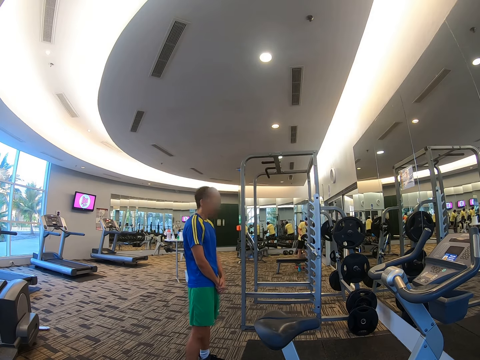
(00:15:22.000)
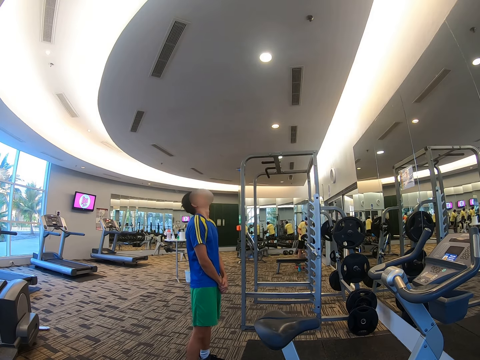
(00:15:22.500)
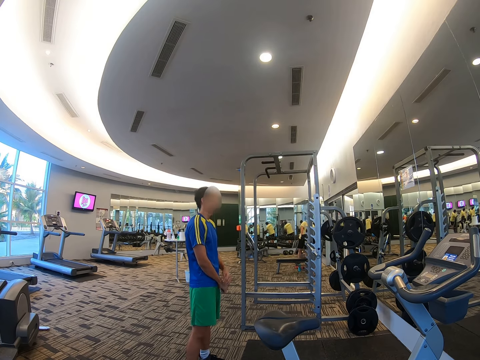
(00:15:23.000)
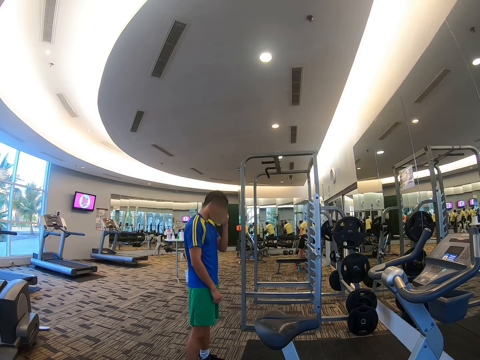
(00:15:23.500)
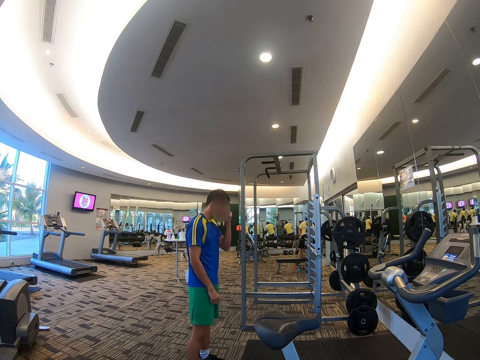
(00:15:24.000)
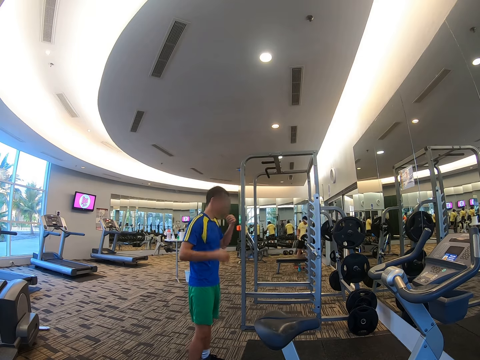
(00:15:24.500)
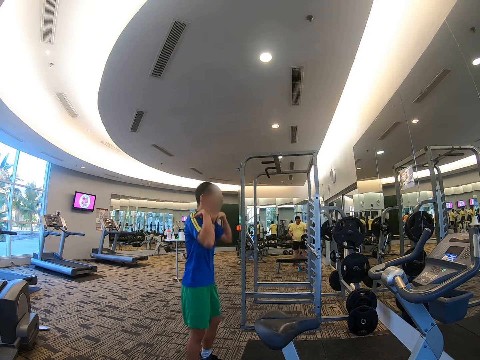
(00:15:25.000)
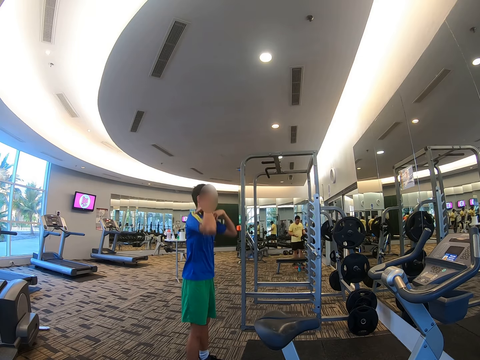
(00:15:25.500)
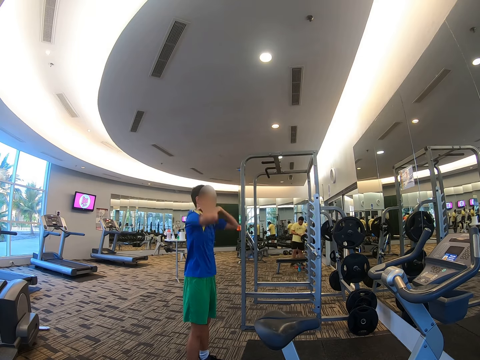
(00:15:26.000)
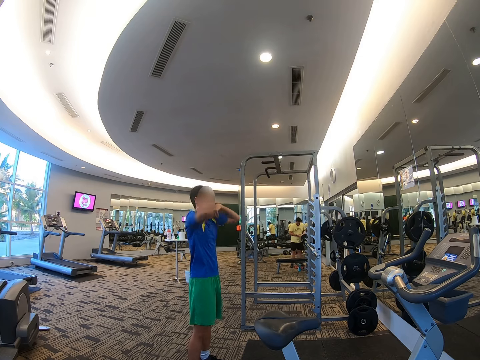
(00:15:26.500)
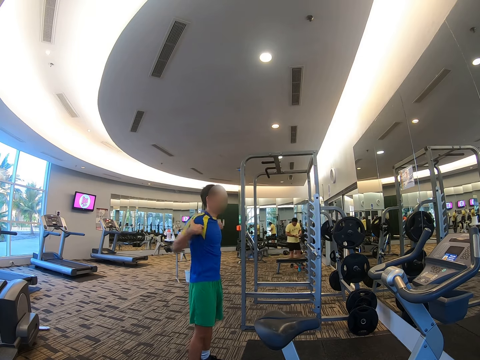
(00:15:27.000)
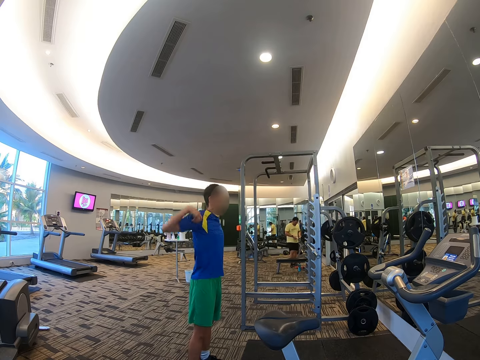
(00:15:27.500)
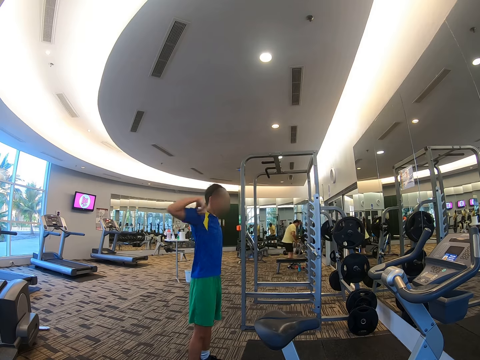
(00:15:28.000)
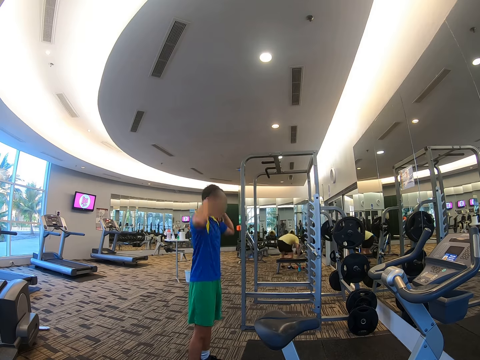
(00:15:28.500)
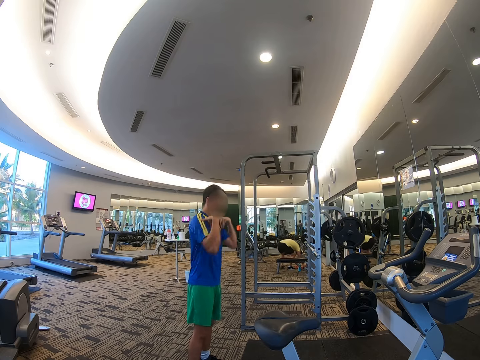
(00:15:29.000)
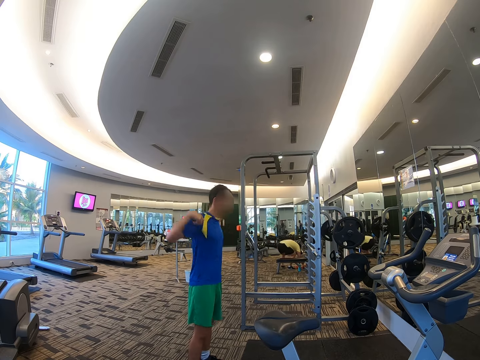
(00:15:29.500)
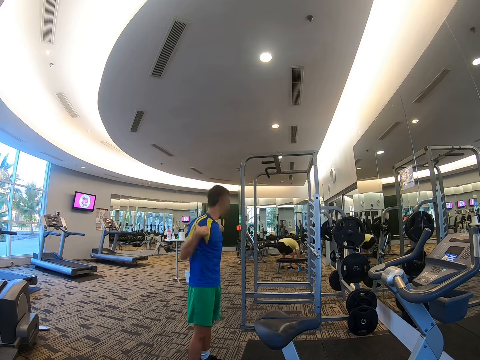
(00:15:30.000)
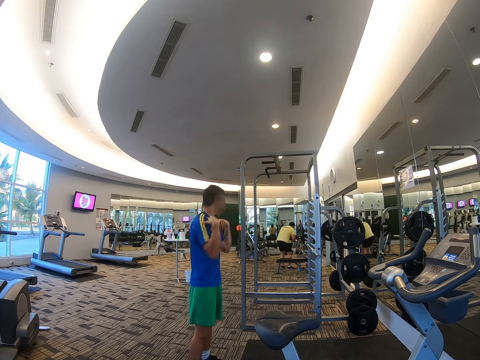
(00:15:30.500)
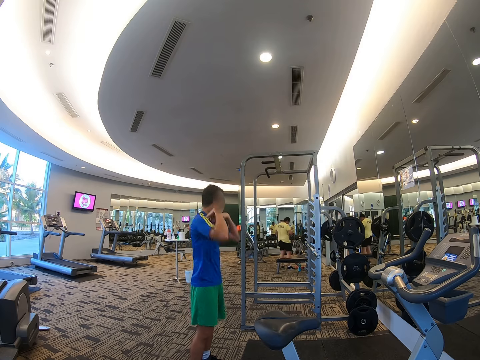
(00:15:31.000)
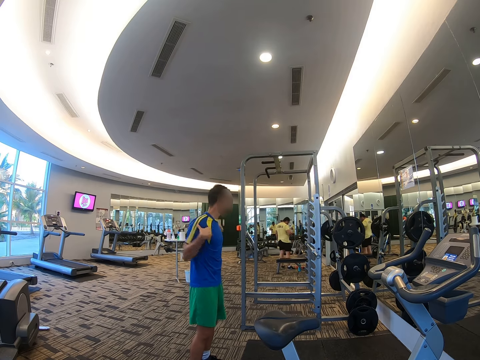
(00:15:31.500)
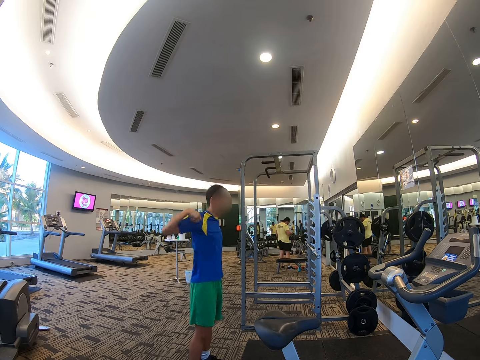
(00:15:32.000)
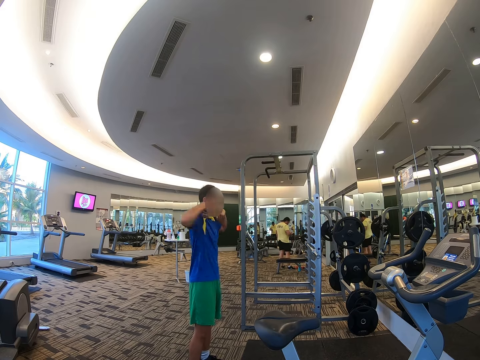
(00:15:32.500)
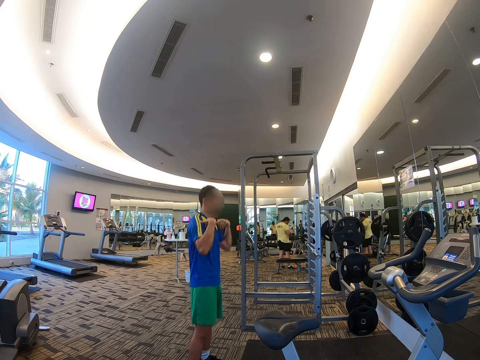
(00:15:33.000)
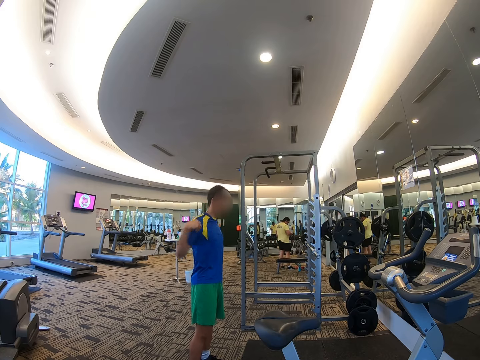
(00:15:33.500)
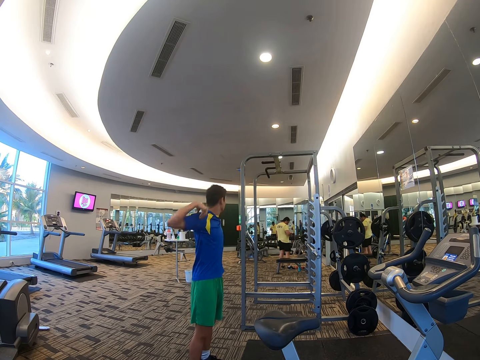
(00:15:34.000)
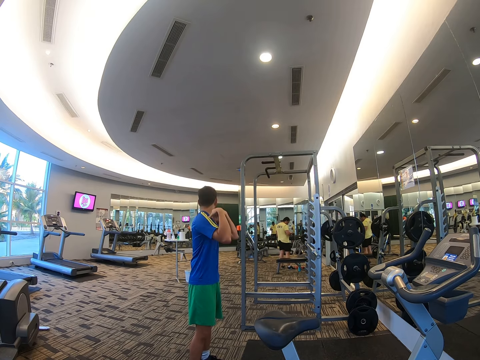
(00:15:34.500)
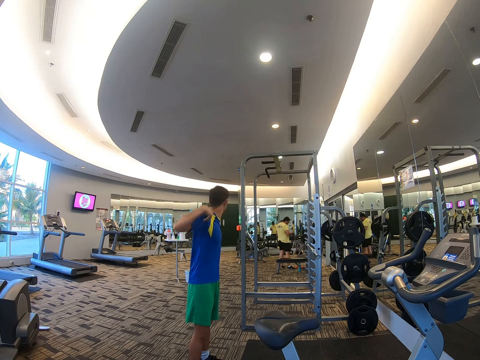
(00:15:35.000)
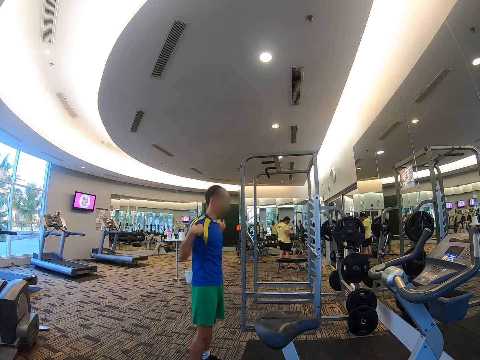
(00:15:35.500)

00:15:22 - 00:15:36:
A man rotates the shoulders.

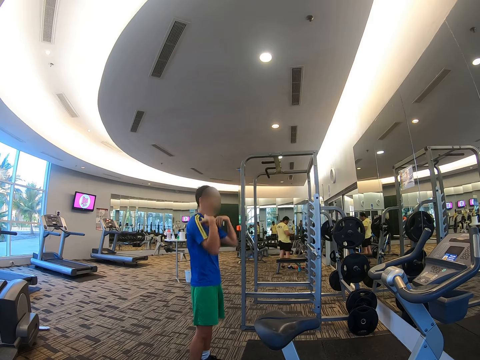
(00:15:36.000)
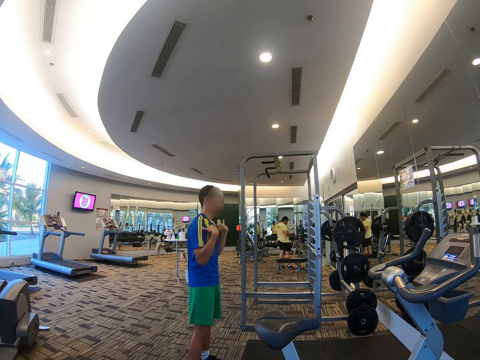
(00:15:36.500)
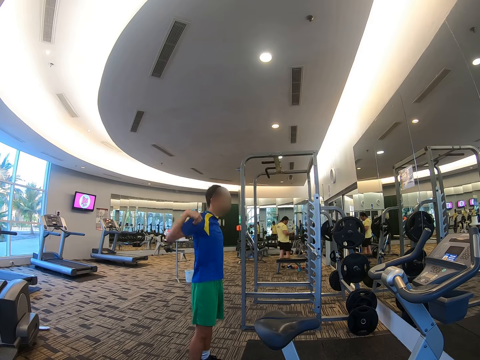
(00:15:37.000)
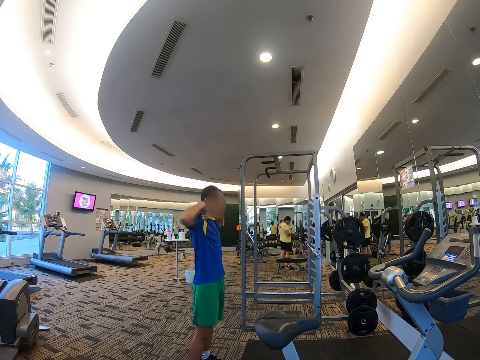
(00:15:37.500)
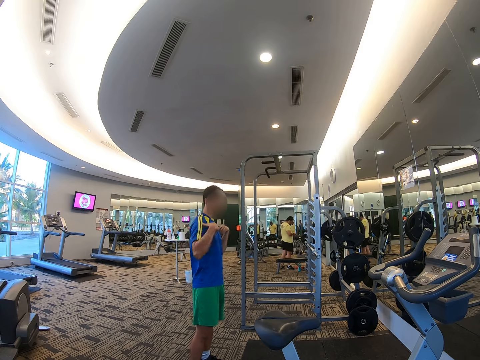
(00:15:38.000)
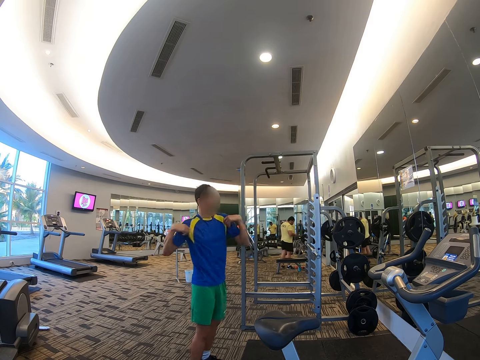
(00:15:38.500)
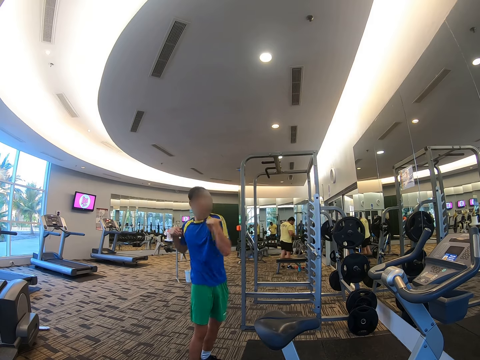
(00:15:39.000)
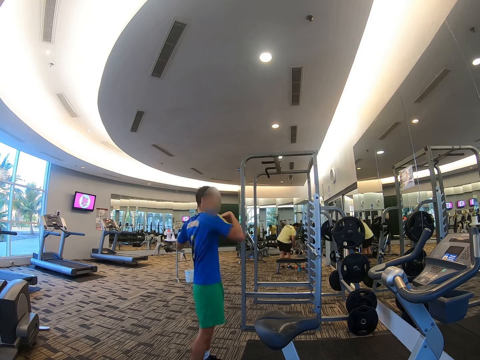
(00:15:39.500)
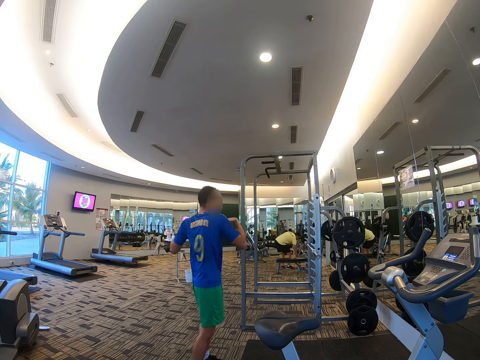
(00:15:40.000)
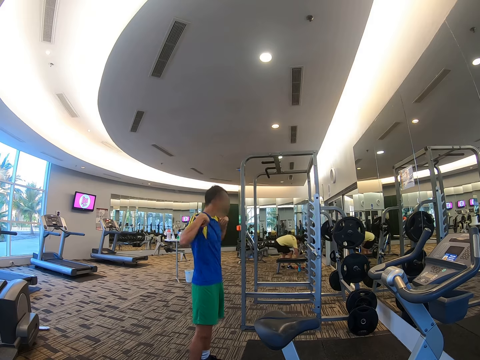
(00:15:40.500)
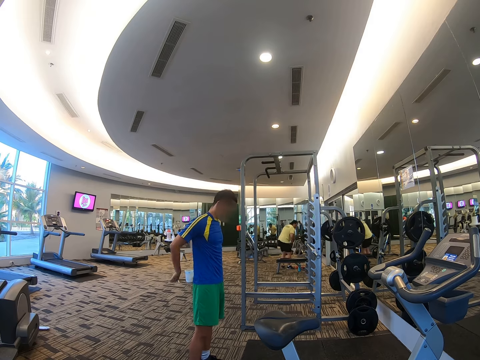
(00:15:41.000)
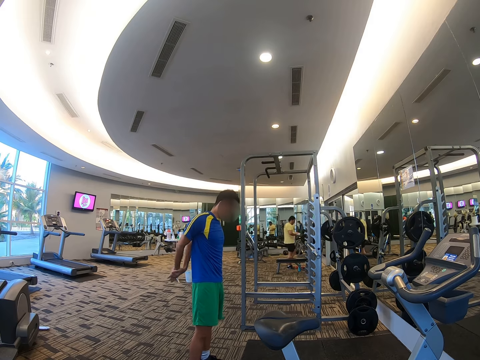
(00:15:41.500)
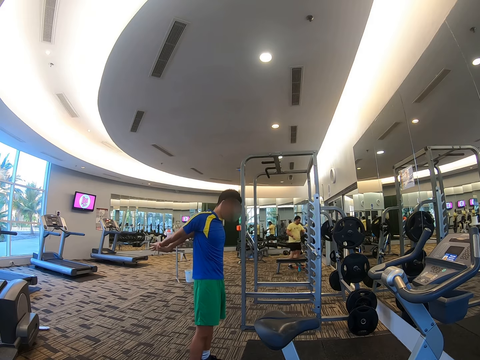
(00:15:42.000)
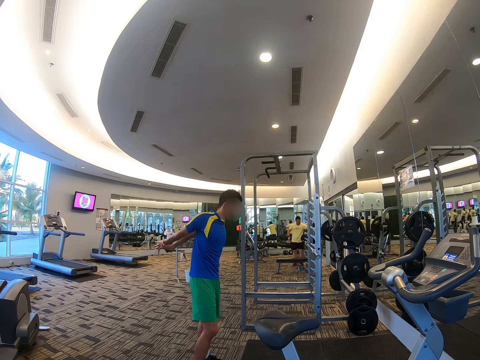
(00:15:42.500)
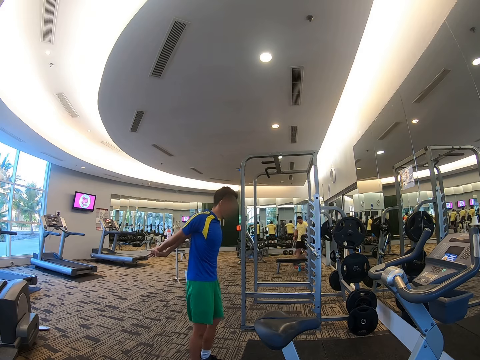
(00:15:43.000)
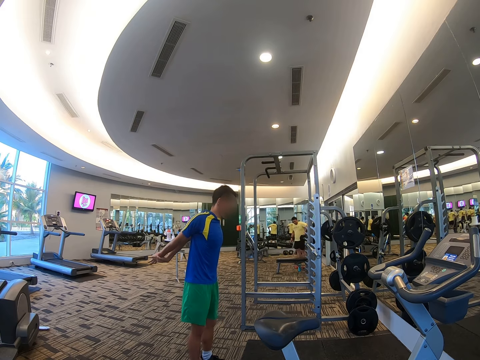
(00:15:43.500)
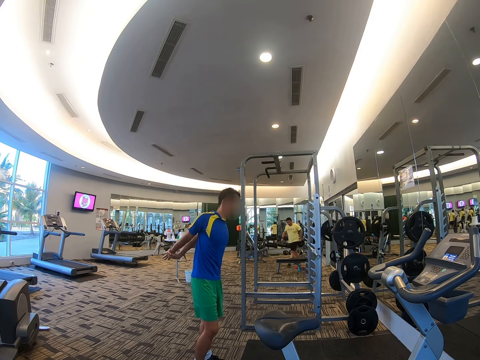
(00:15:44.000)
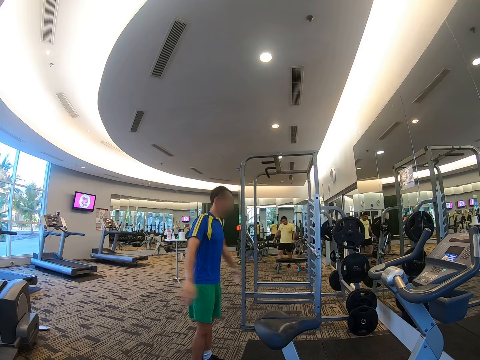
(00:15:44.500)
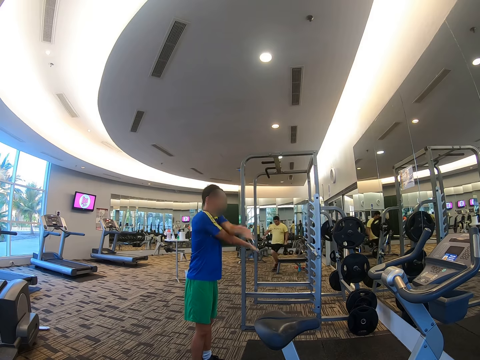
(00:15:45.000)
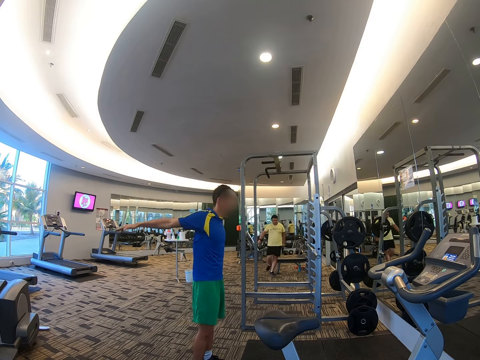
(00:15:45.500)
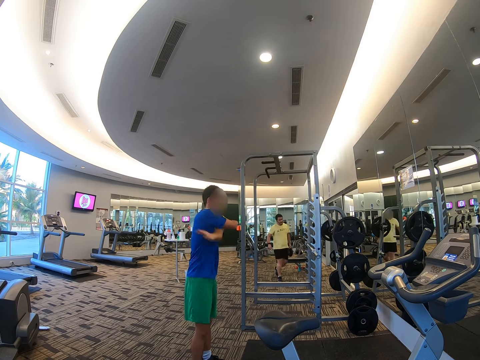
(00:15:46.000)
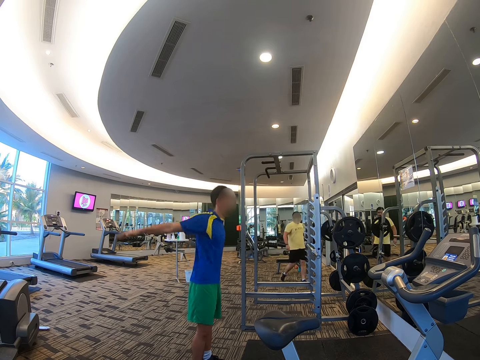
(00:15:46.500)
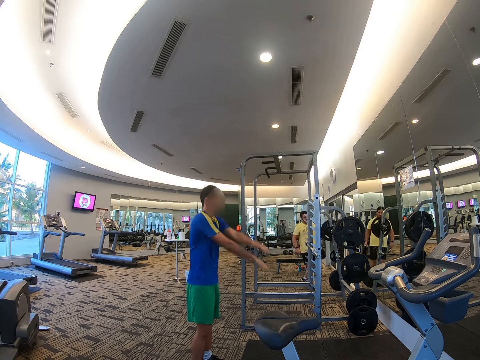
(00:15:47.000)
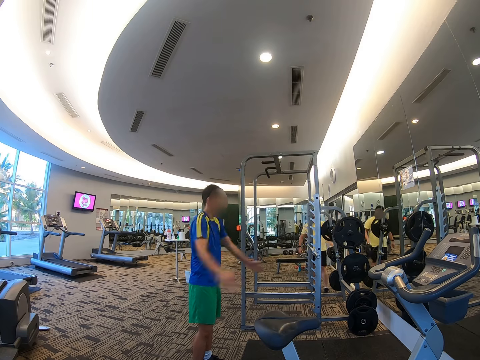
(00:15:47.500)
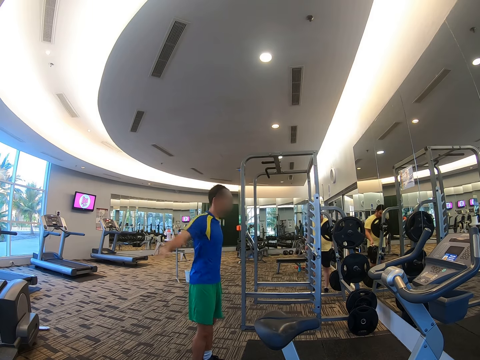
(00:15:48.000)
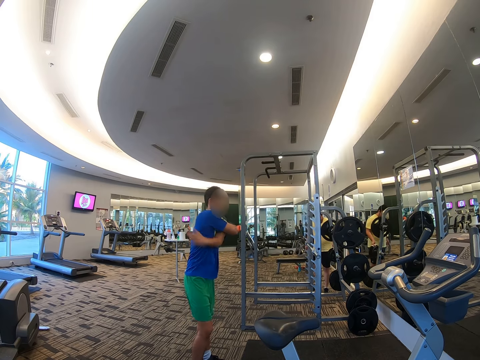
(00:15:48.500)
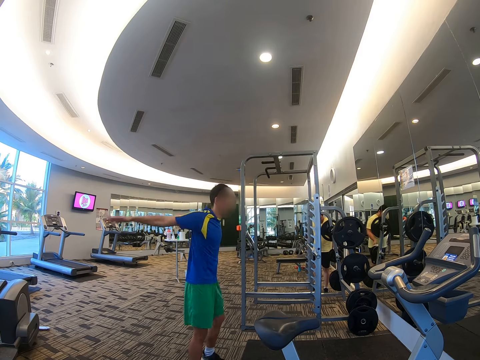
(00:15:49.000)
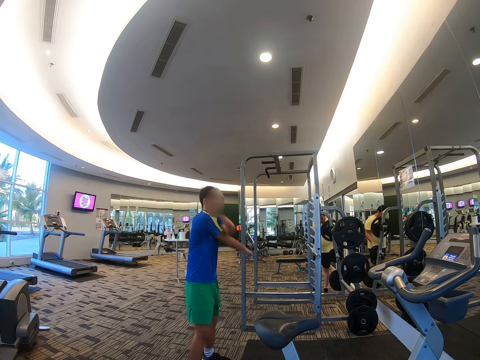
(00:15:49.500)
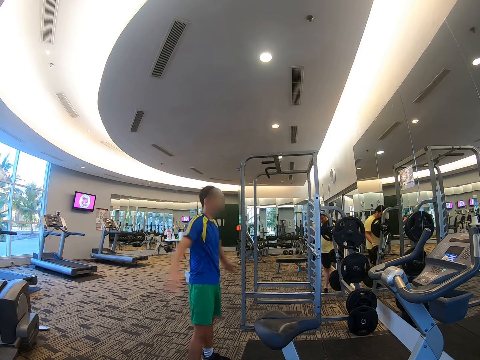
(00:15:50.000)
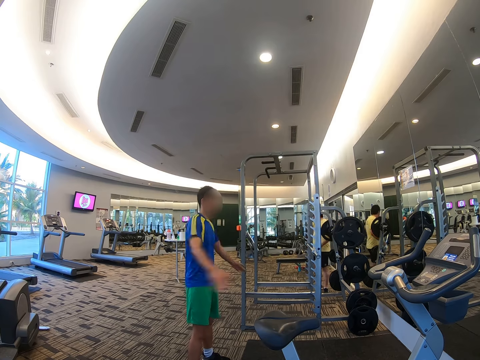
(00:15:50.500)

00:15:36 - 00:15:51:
A man puts the hands back. He stretches the hands.
